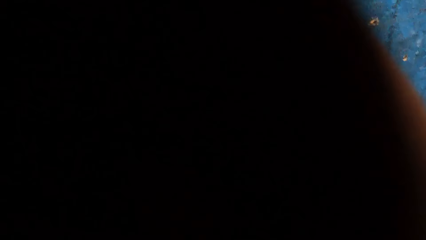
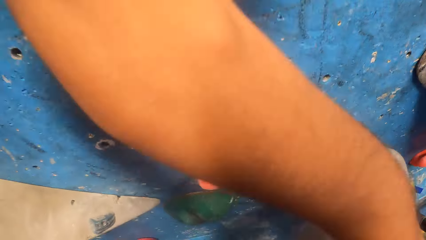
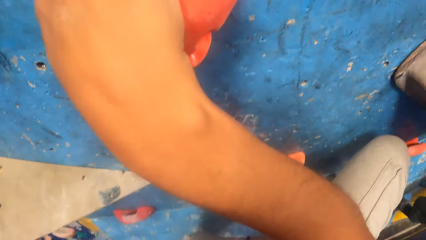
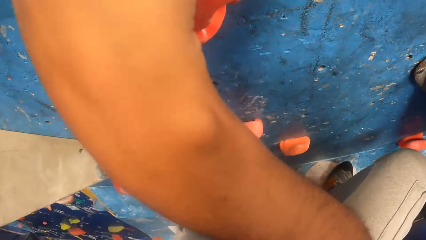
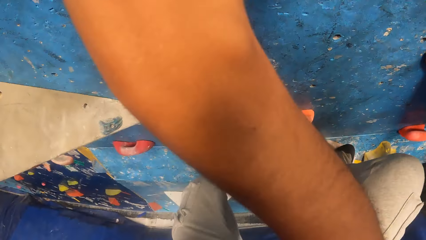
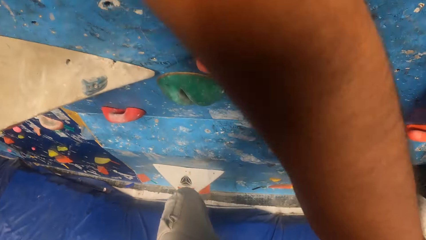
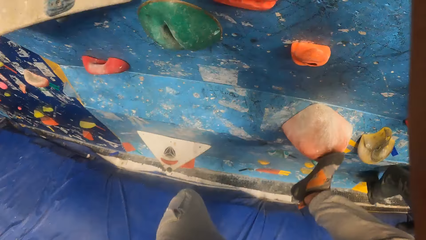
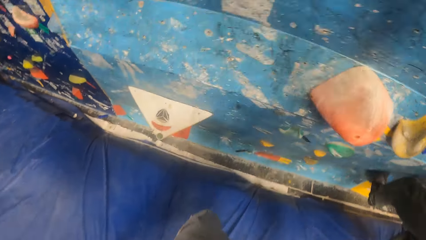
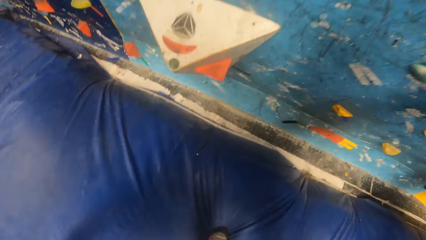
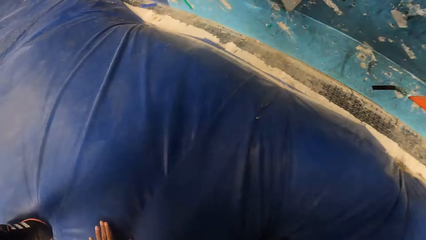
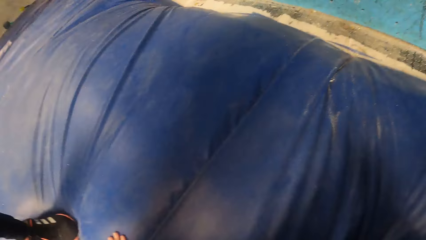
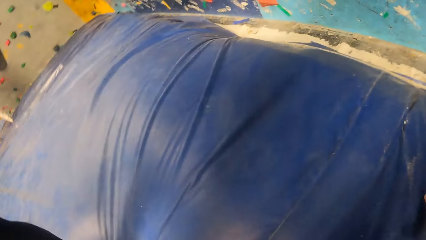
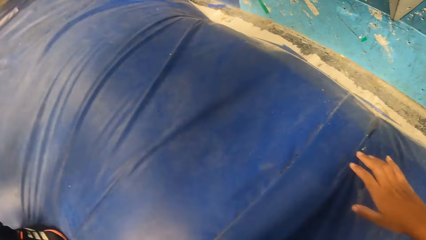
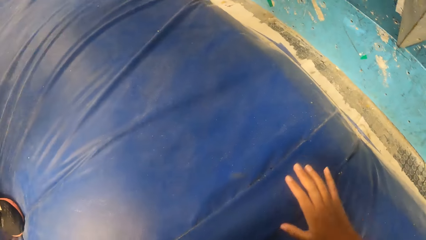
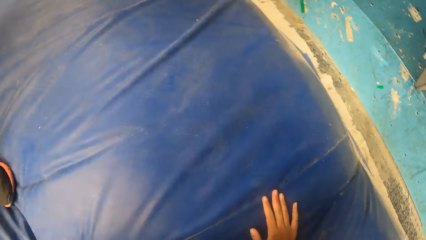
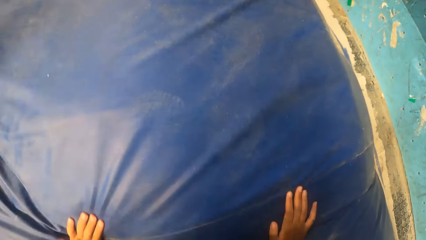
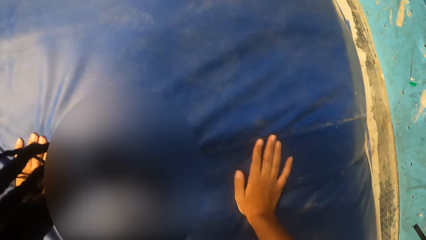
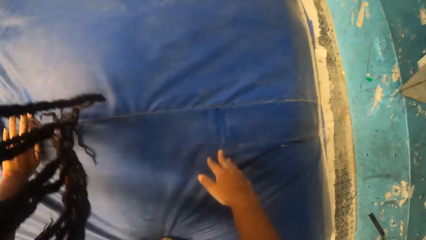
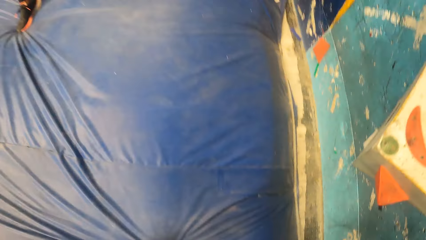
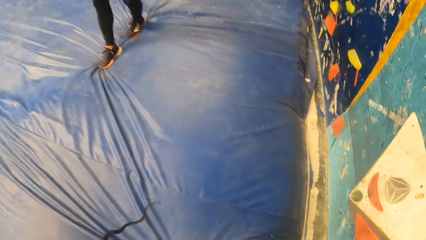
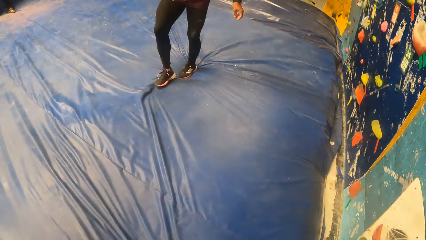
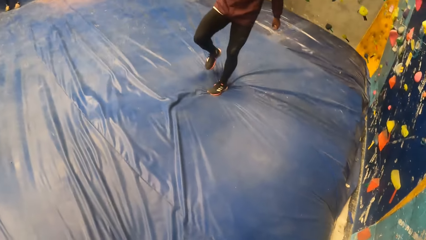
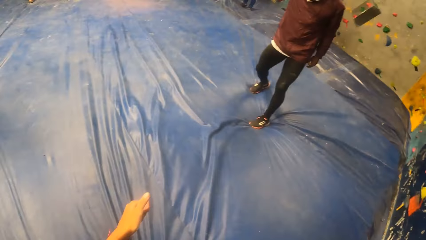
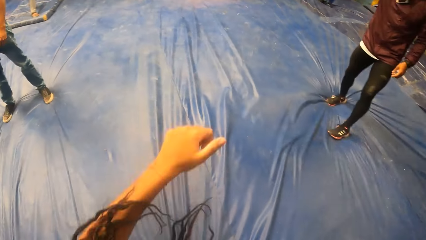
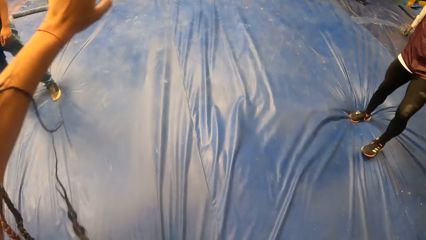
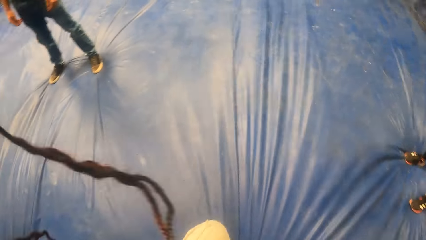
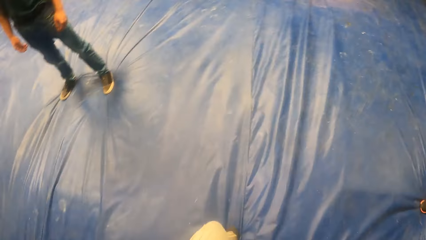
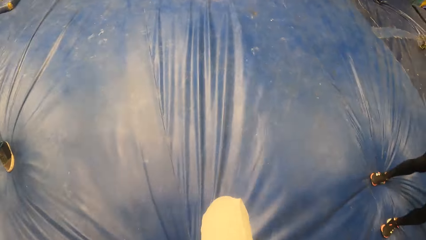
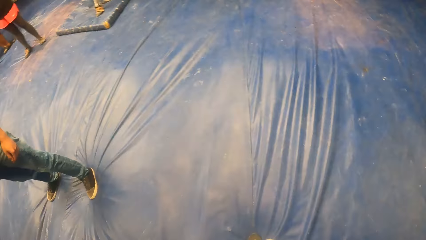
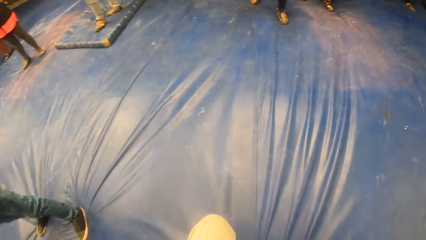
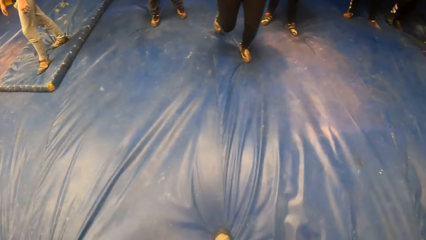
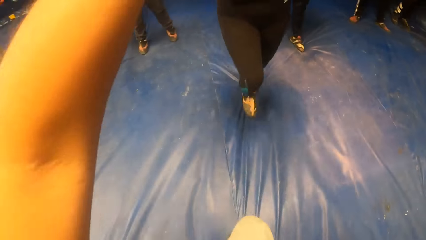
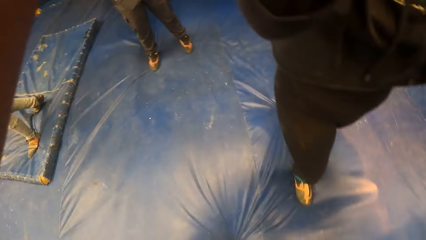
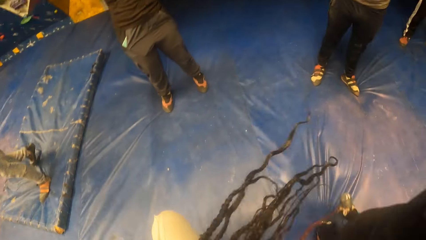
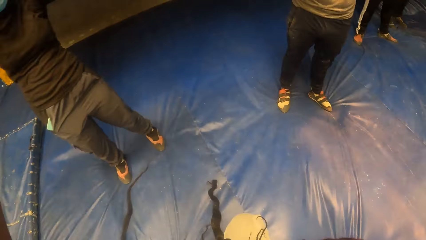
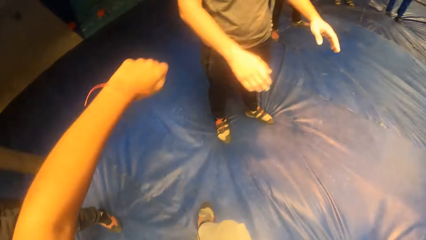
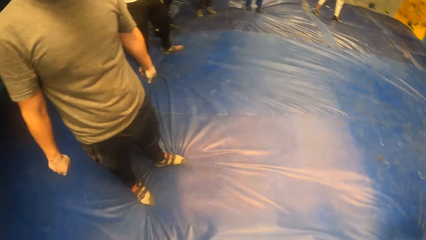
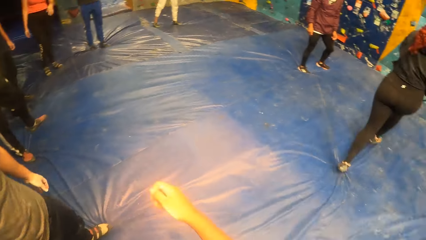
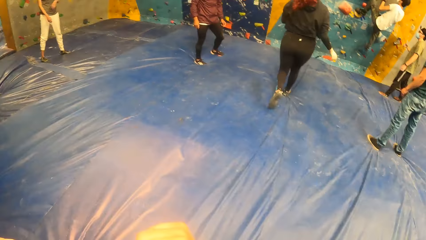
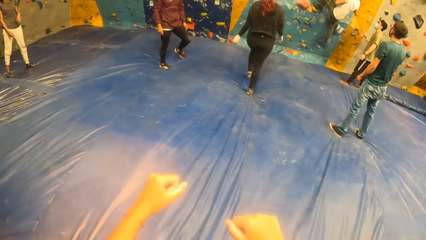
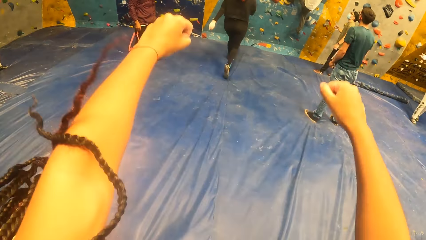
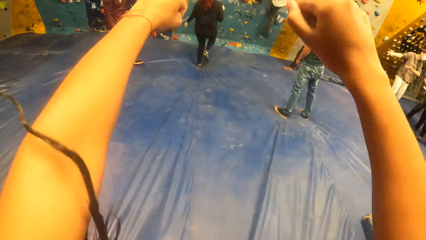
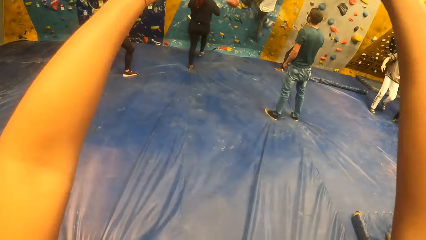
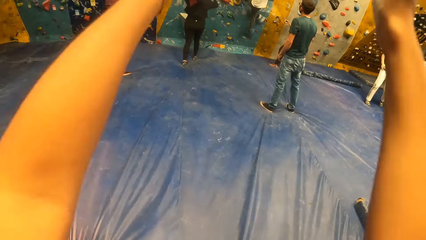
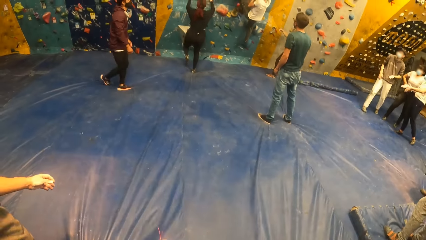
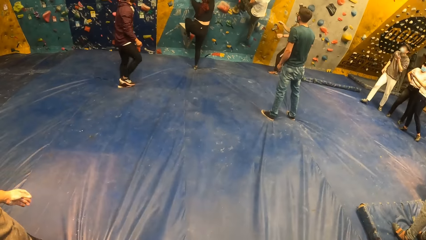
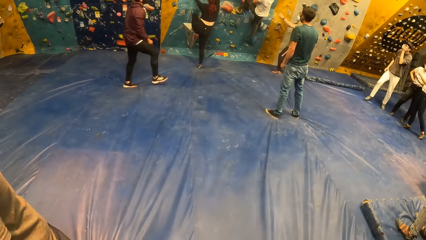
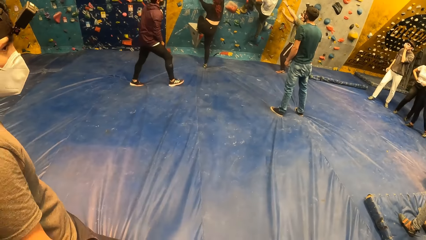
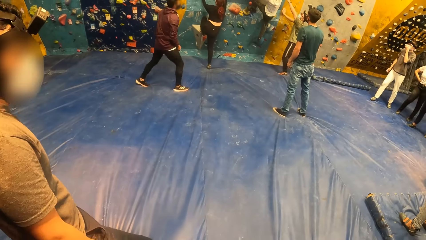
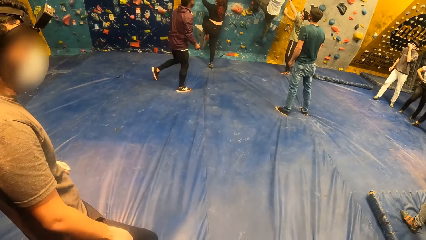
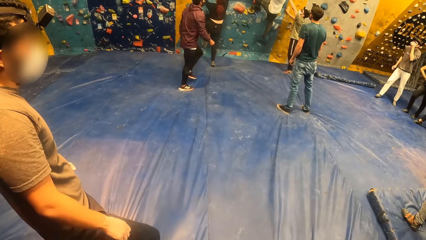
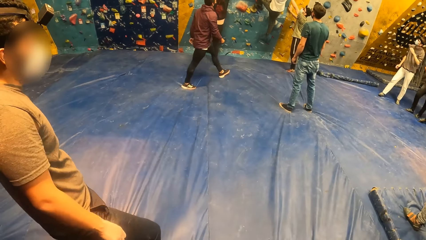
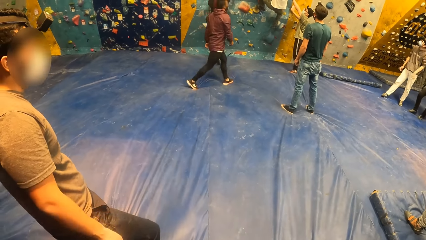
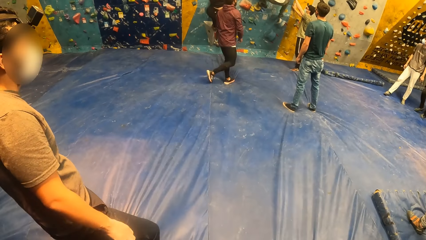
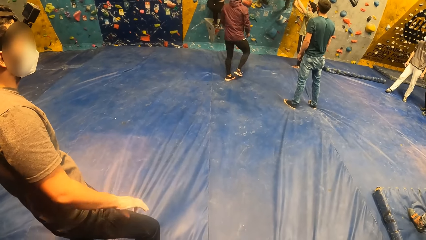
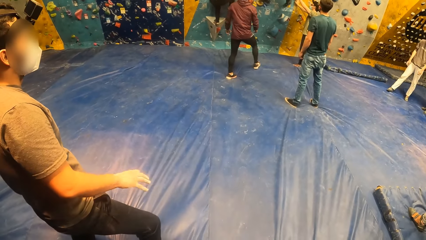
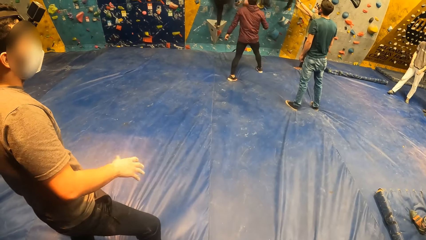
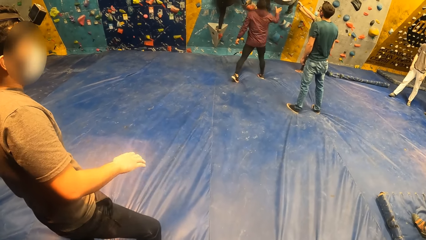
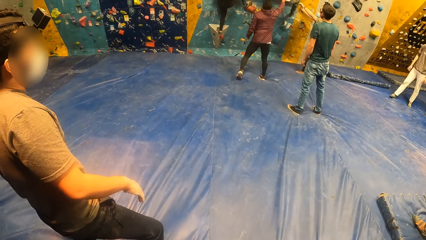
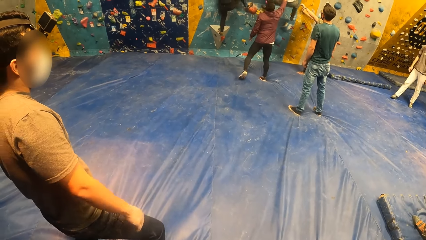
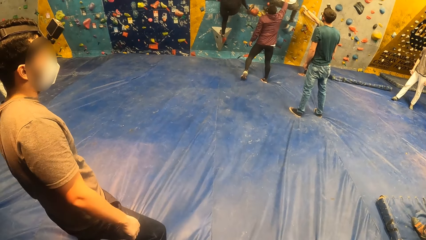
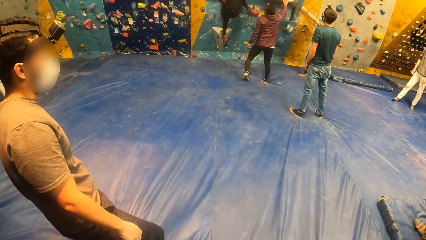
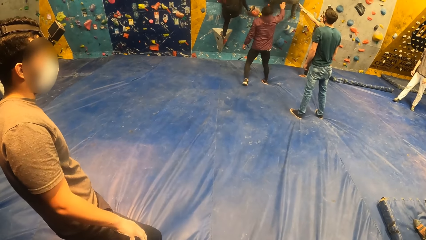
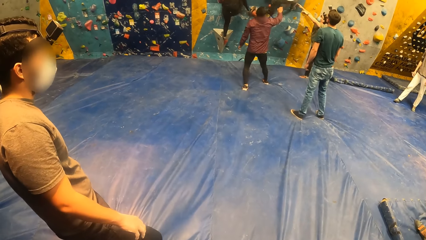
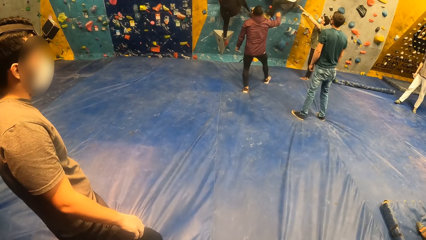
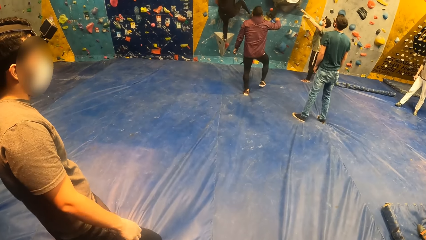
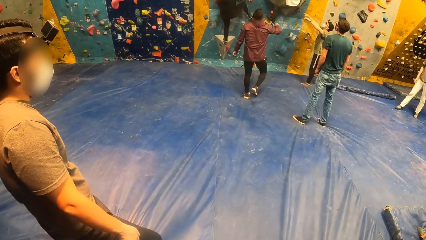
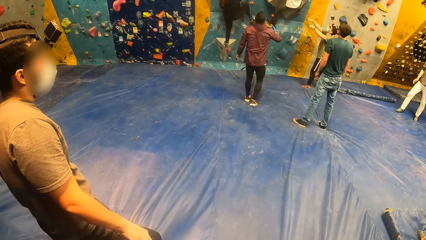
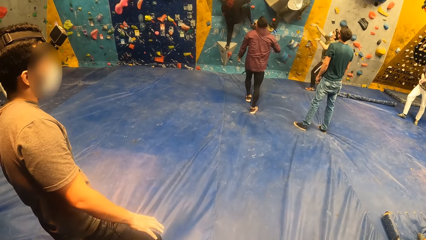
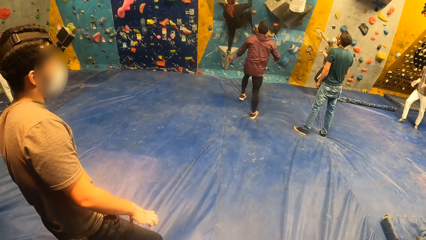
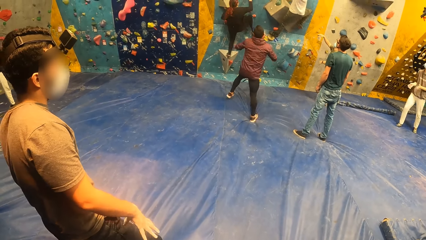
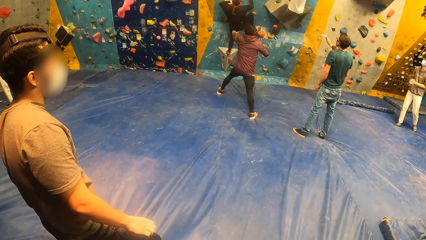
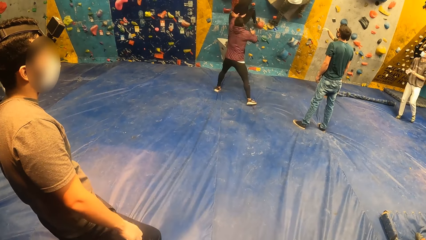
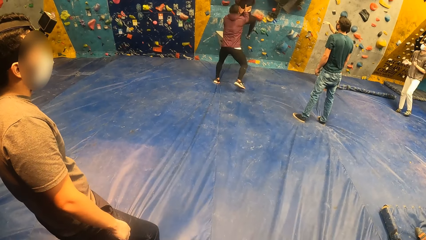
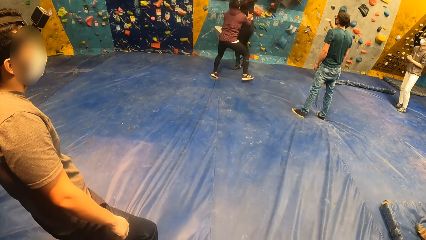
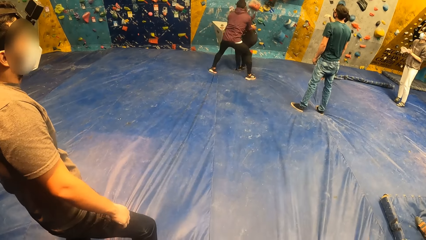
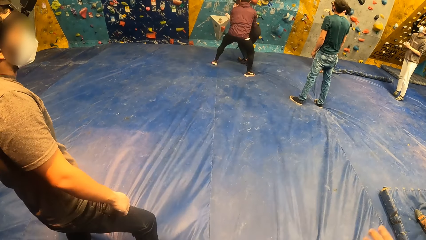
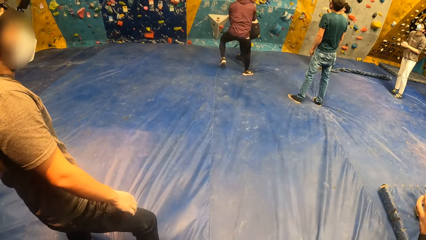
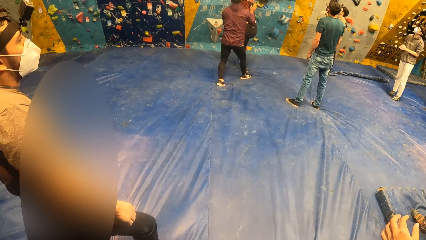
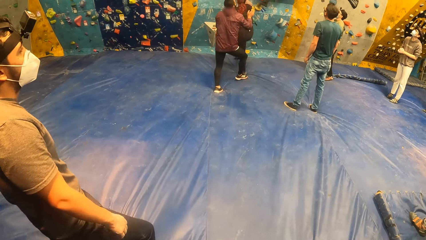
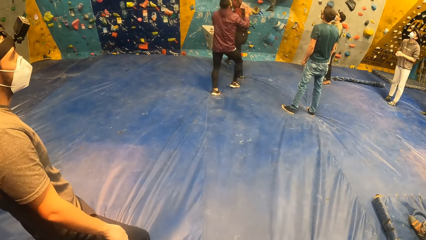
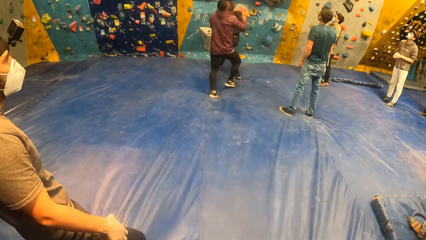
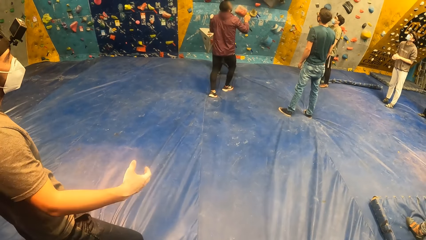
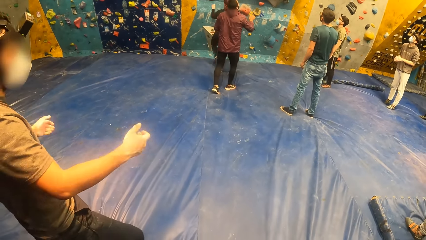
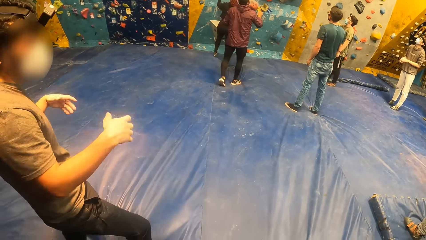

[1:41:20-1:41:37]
The camera wearer falls off the bouldering wall. They raise up a hand and walk forward. A woman approaches the bouldering wall. The camera wearer raises up both hands and lowers the hands. The woman climbs the bouldering wall. The instructors grab the woman at the back with both hands. The woman falls off the bouldering wall.
